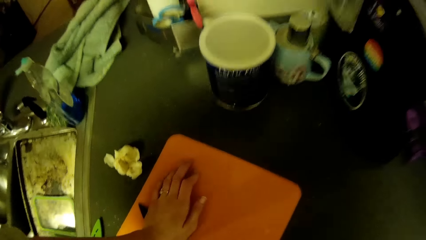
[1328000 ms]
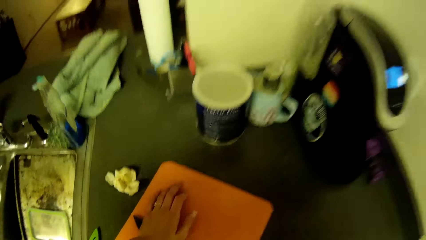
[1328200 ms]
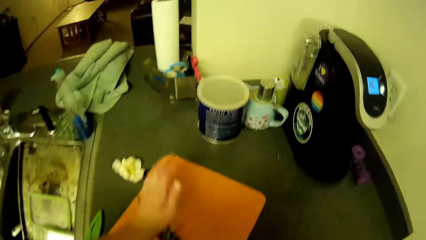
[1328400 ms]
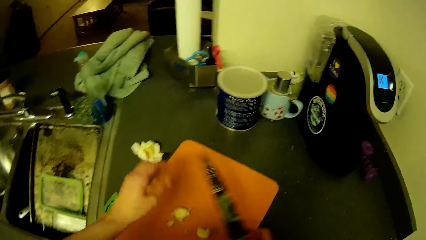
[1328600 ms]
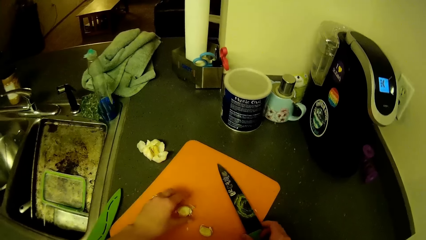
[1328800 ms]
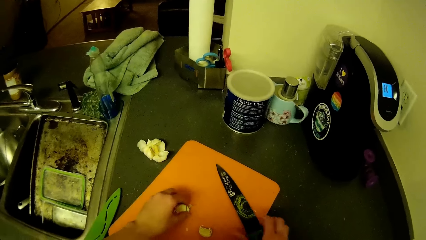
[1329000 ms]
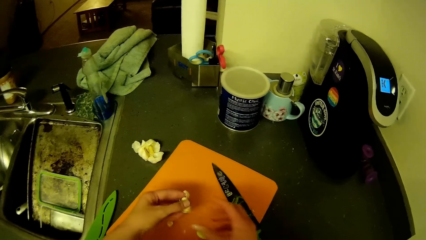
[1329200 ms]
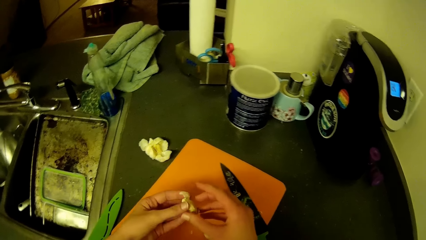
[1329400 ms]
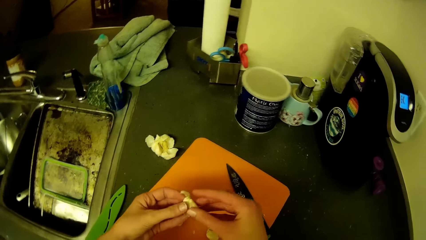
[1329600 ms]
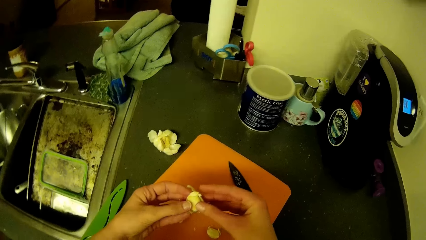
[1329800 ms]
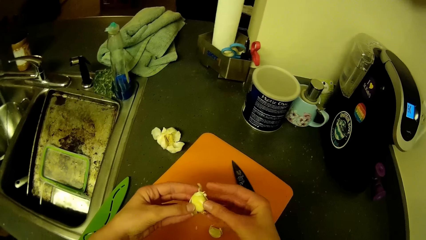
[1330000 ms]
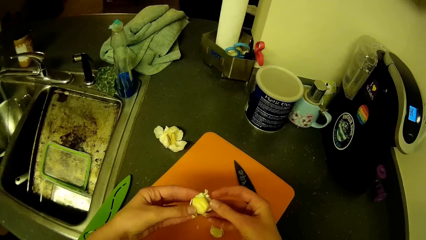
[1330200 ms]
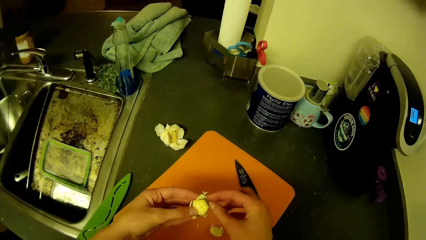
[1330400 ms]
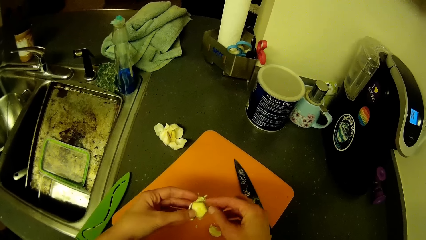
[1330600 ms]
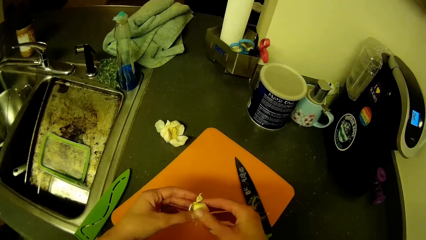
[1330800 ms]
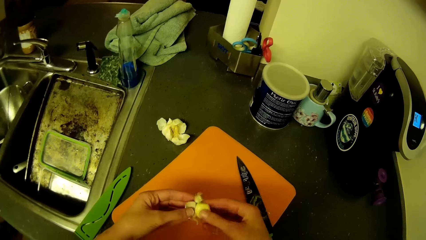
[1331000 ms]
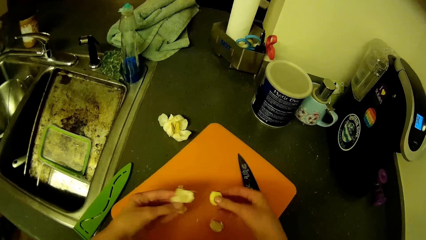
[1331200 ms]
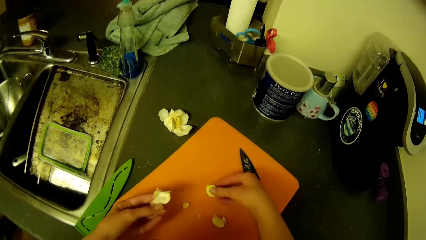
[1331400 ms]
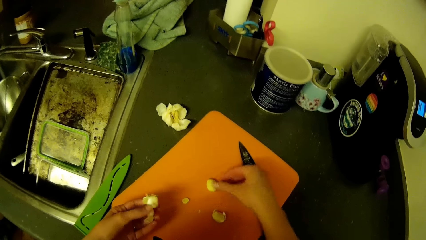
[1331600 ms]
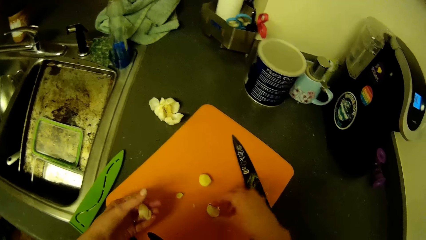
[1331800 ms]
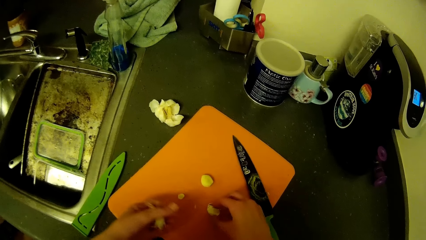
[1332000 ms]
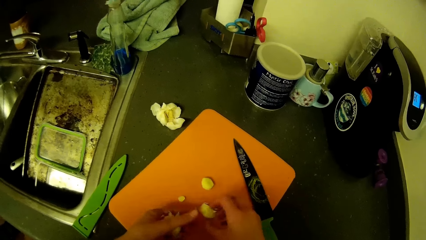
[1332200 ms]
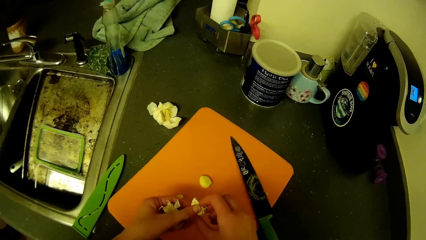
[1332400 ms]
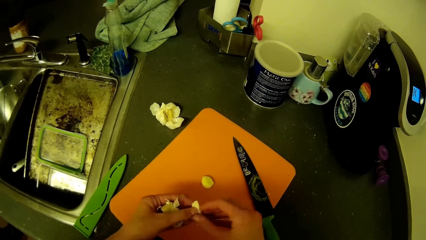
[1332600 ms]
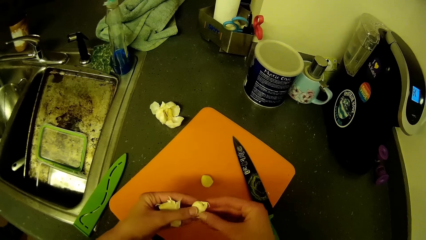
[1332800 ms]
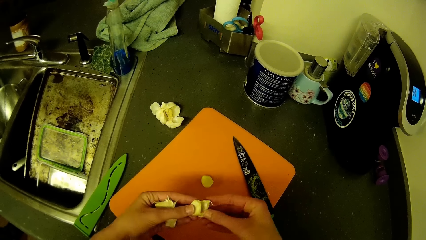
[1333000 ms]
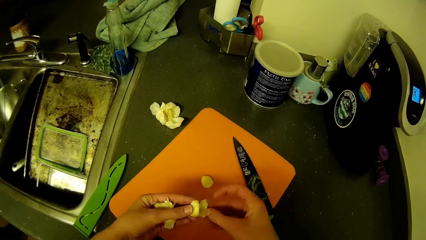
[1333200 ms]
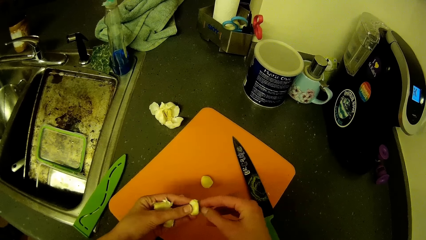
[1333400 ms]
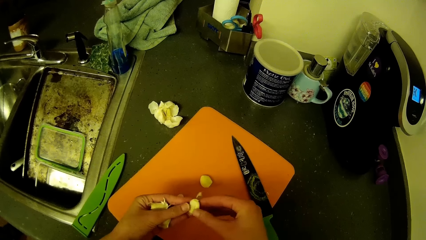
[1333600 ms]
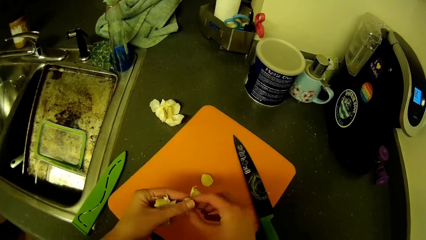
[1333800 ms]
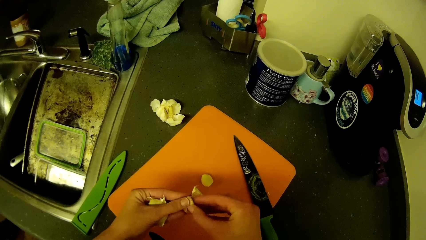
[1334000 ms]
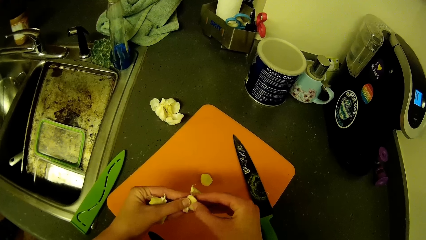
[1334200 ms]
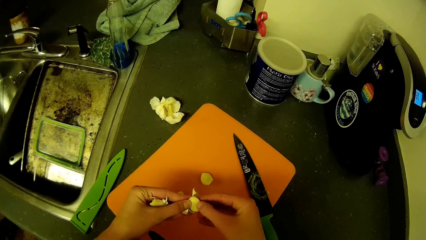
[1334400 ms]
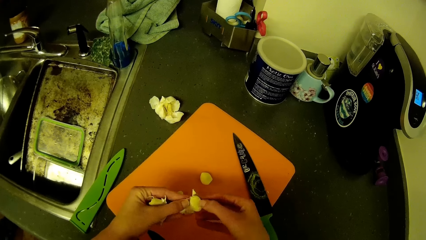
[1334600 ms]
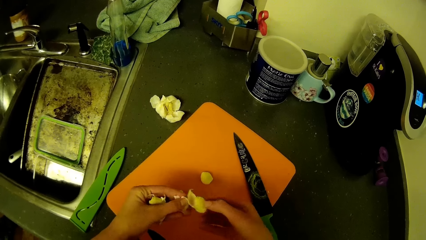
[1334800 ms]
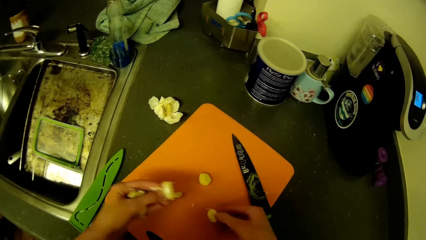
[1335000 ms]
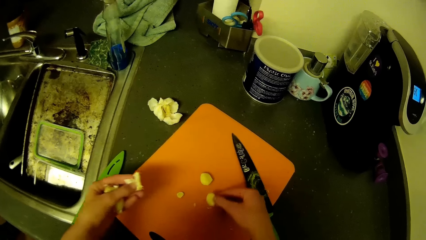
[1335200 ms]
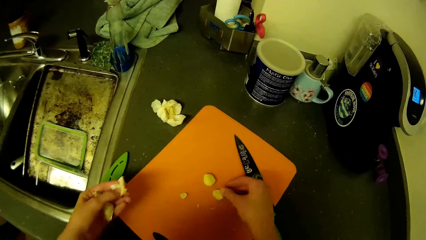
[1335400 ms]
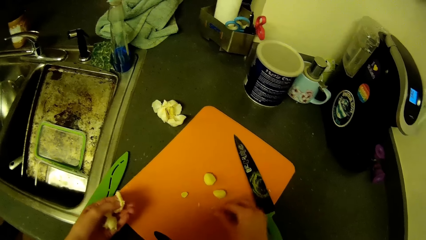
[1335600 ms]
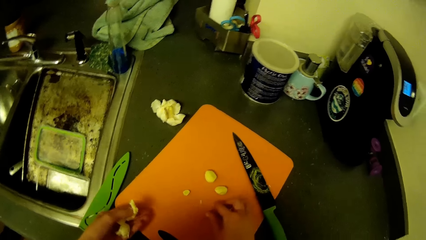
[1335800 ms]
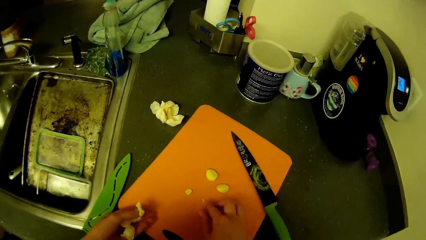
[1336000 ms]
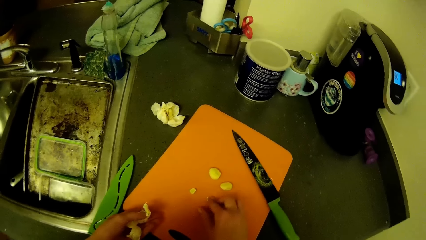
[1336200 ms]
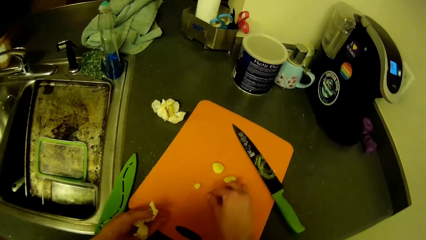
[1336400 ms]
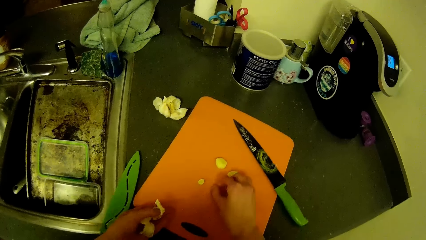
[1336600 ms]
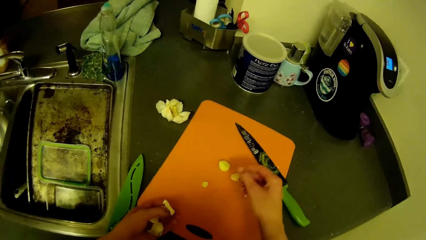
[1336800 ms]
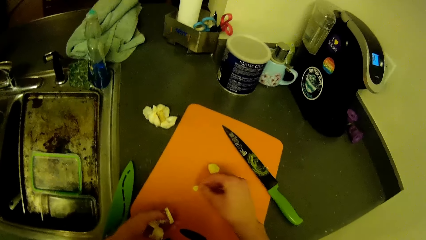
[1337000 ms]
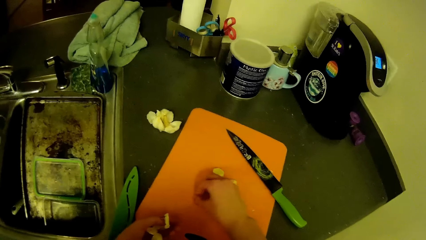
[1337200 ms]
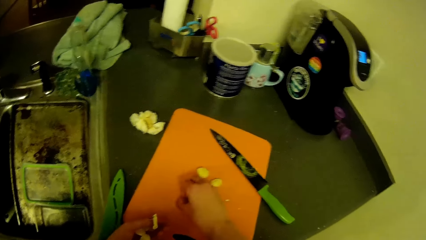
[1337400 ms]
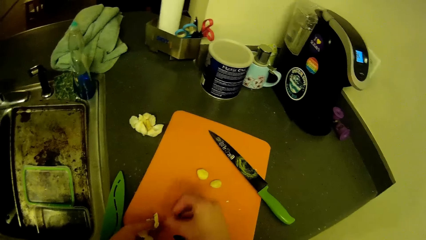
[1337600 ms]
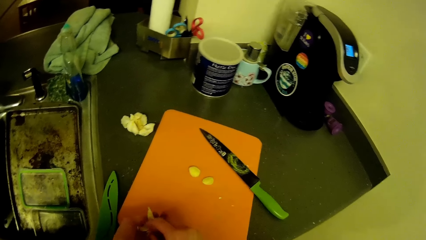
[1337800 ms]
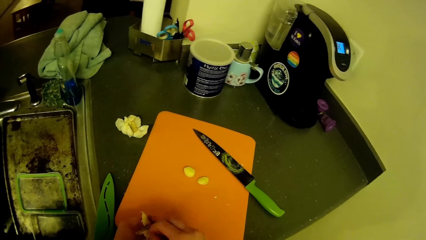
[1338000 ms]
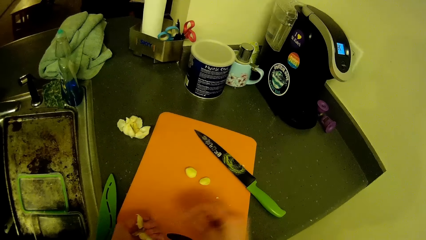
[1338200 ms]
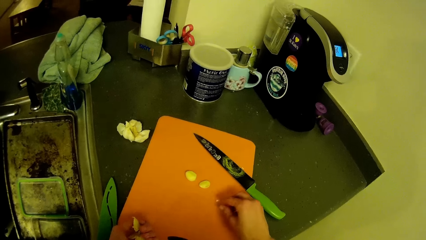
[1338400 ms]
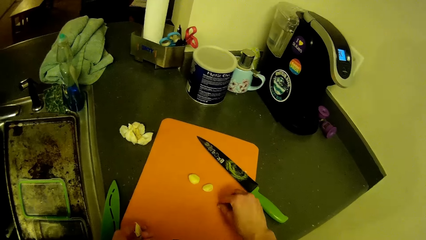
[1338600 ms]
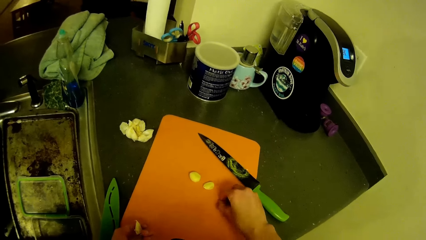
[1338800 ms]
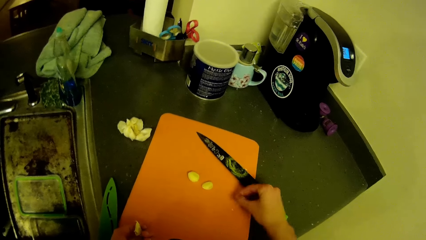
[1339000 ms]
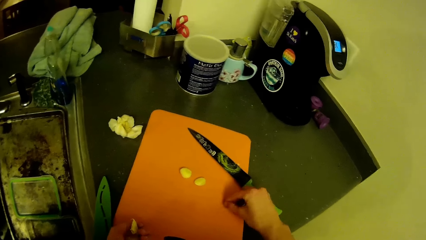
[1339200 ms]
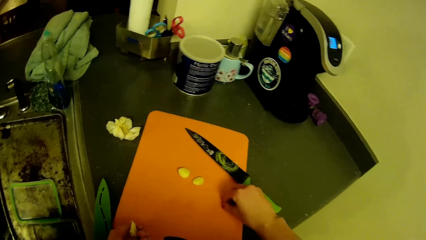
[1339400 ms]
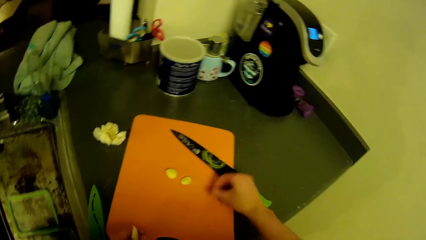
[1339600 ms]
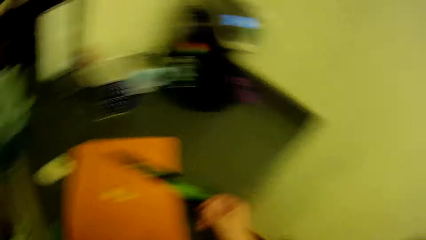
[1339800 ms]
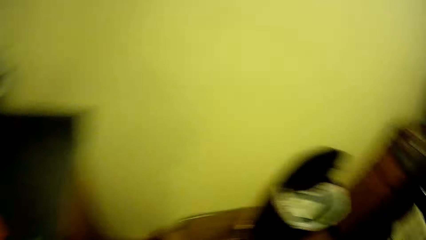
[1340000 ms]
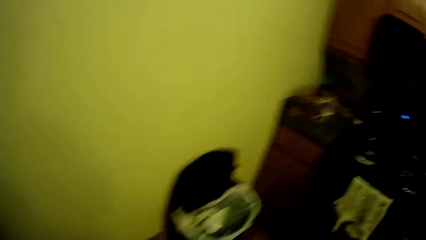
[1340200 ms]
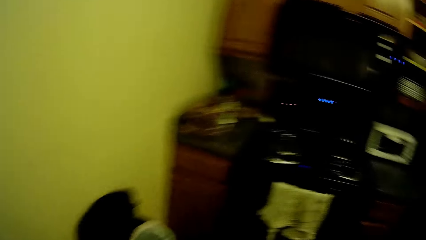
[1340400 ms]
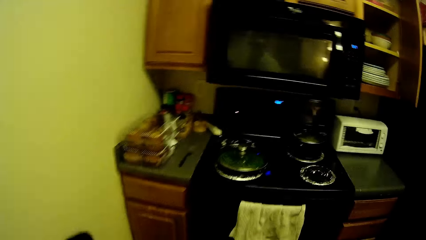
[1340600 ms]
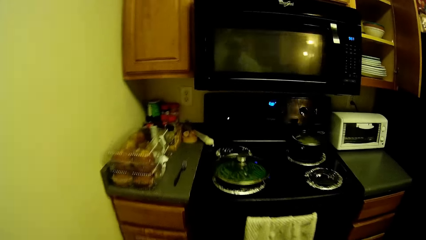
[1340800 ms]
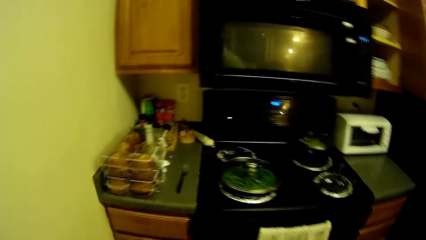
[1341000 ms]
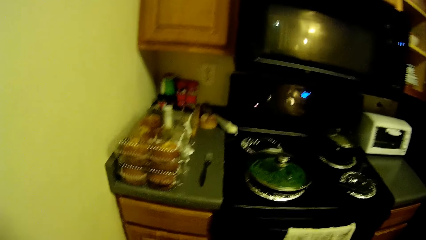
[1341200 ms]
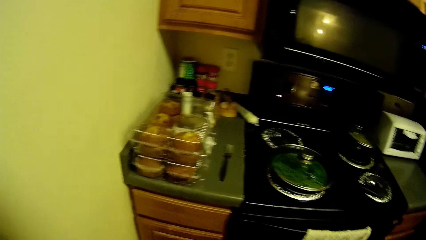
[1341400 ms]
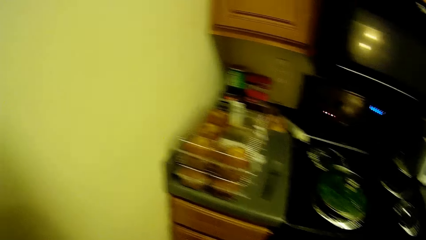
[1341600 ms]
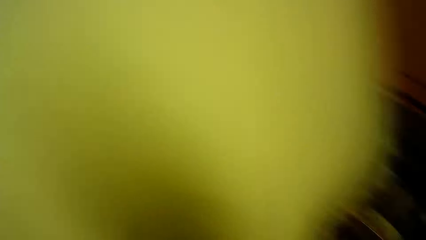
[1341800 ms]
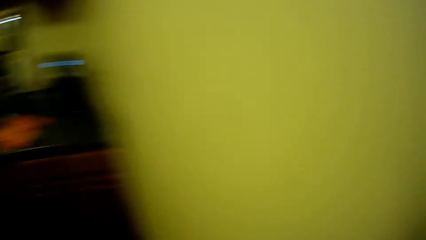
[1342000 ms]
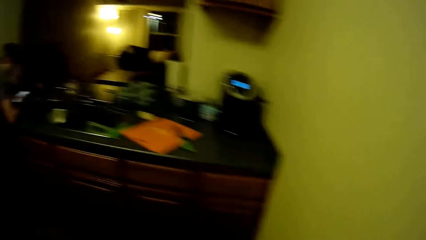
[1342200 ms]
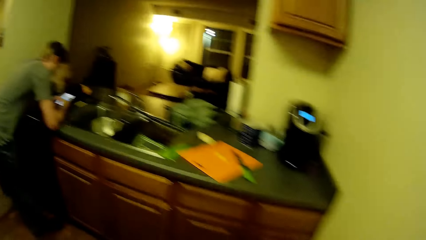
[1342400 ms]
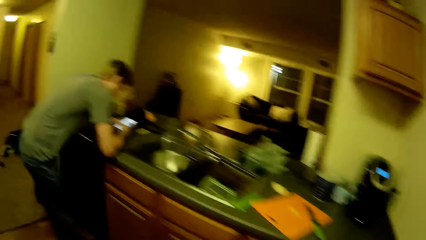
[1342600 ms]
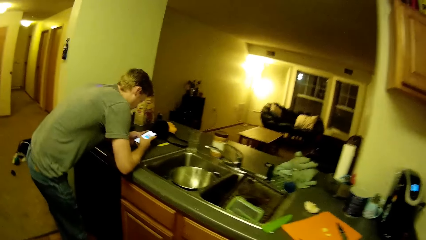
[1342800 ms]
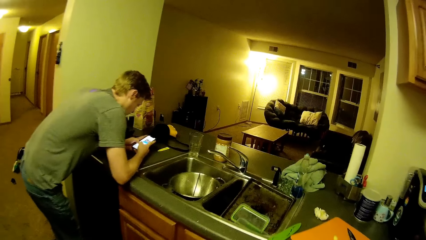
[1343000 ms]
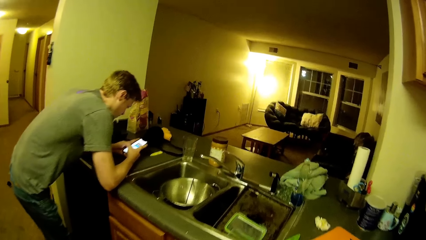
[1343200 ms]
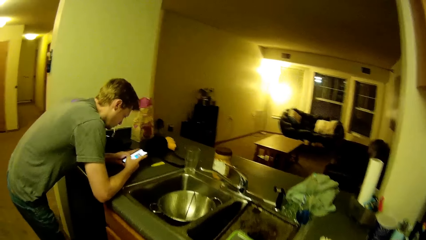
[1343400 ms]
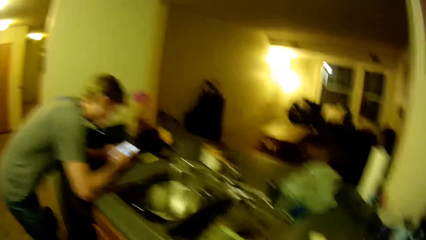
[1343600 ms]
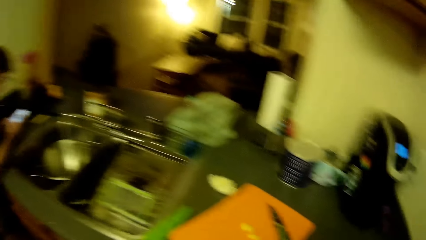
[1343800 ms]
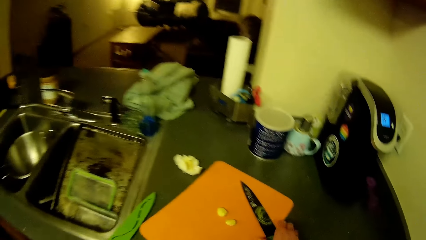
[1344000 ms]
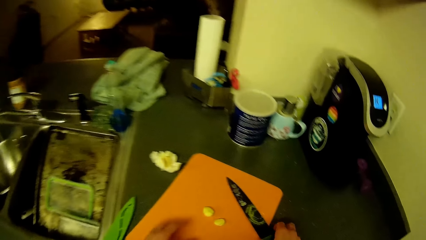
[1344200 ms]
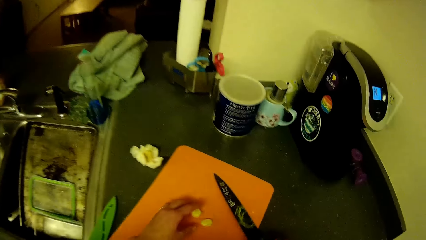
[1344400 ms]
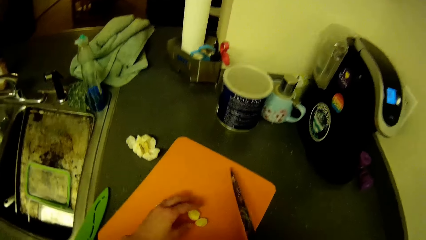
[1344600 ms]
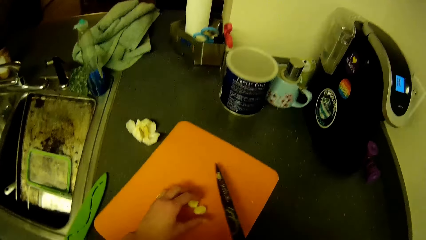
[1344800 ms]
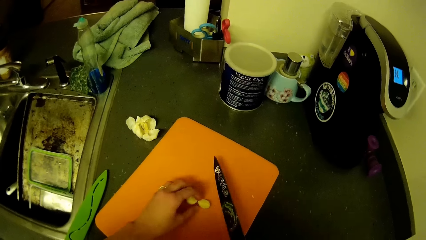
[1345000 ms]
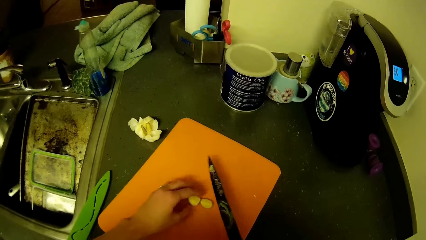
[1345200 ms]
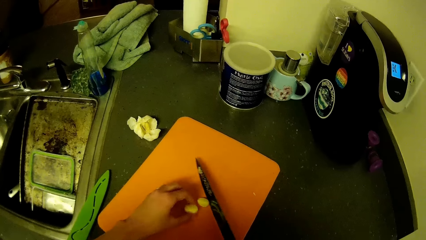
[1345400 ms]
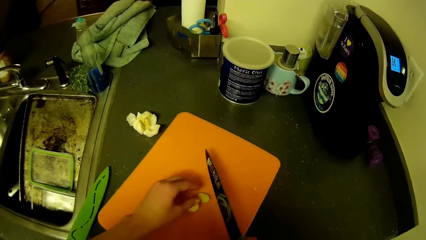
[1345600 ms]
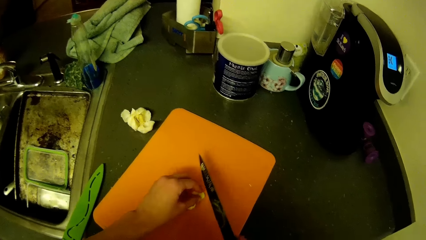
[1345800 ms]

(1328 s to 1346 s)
The camera wearer peels off the back of both onions. She drops the knife in her right hand. She drops the onions on the chopping board. She picks dirt off the chopping board. A person leans on the sink slab and scrolls on the phone. The camera wearer chops the onion on the chopping board. She picks up the knife with her right hand.
